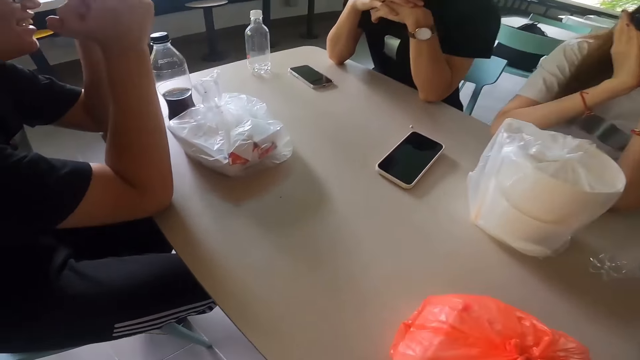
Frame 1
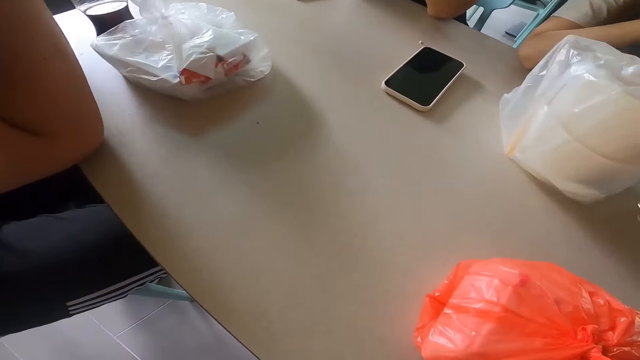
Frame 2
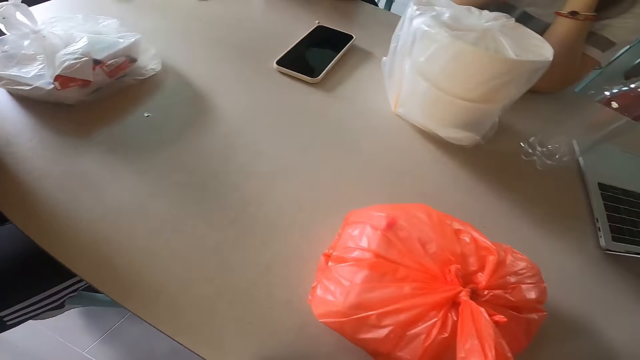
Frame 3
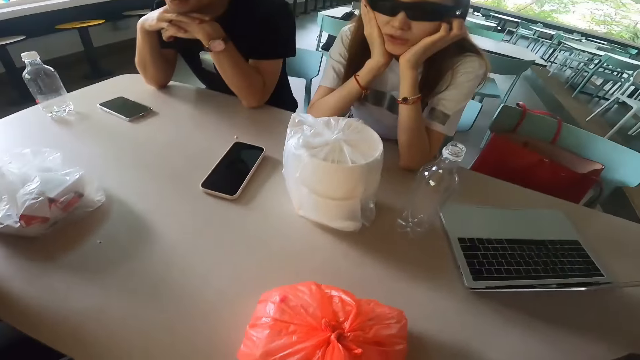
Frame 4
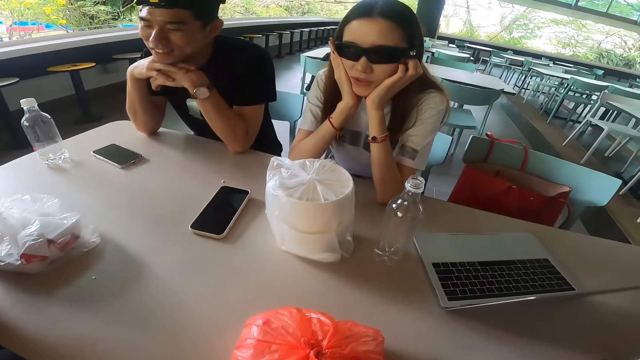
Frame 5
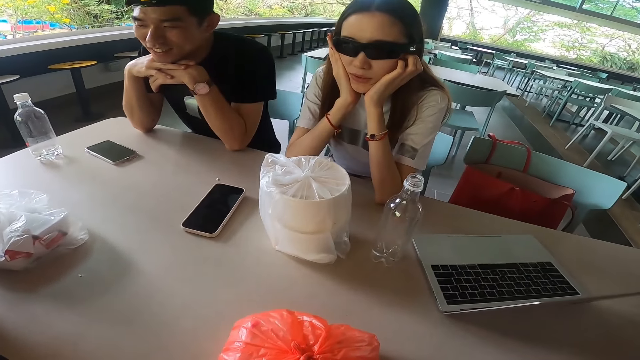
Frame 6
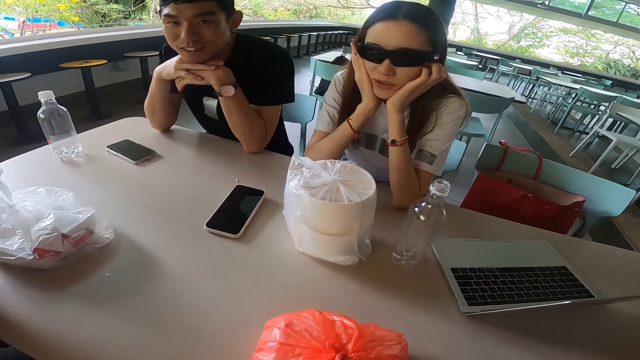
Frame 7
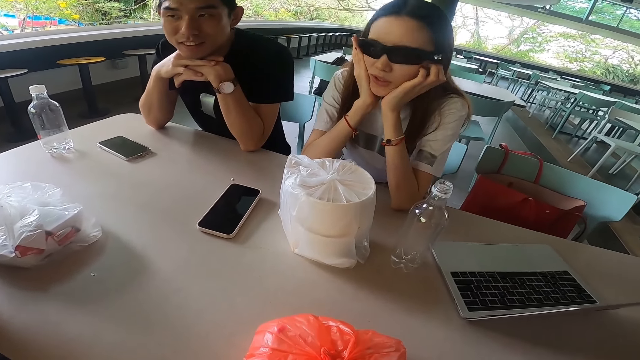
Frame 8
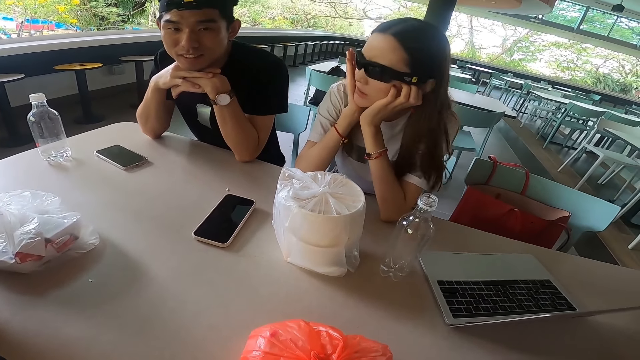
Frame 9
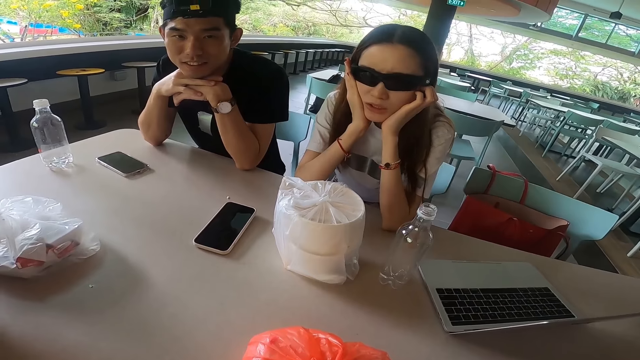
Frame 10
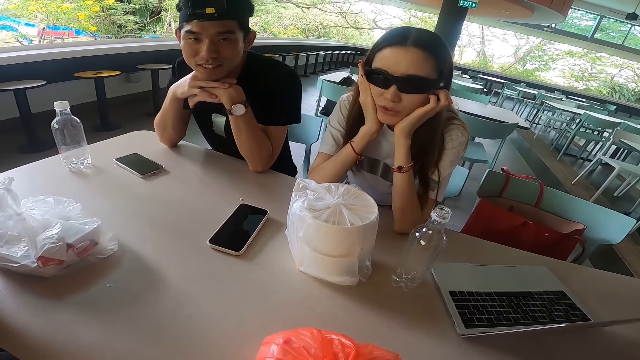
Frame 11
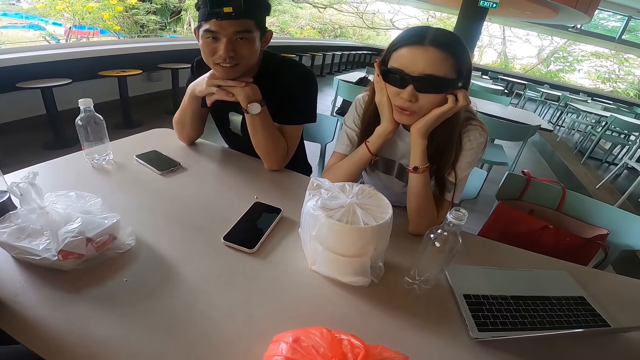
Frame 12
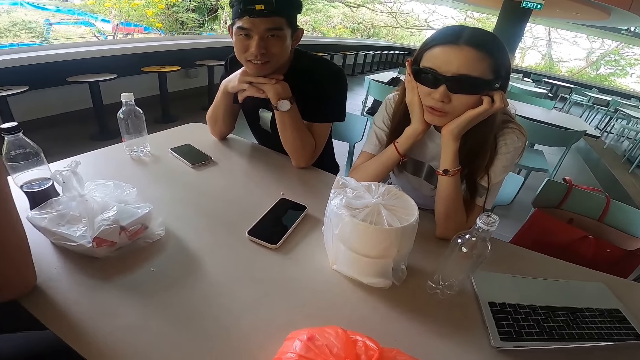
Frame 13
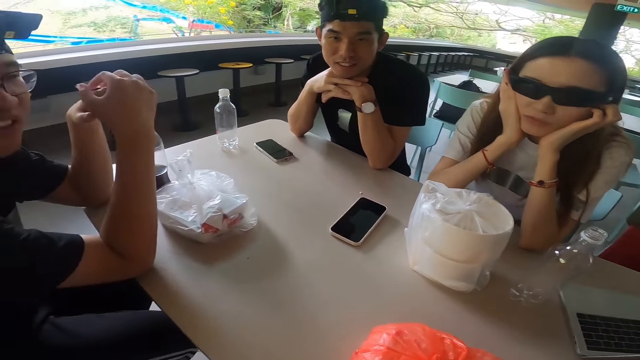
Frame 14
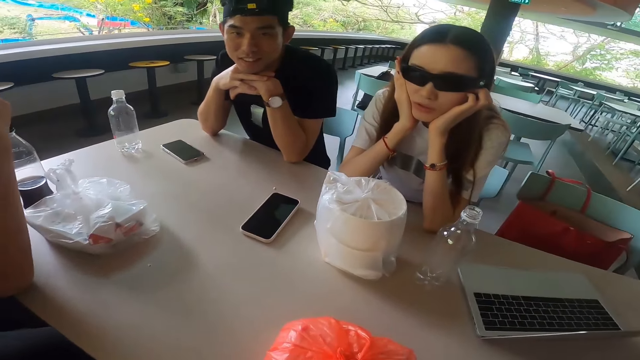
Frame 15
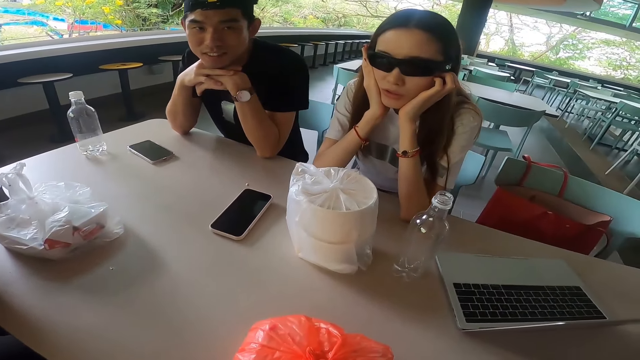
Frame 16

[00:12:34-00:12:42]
A woman talks to the camera wearer with her hands on her cheeks. The camera wearer stares at the woman.

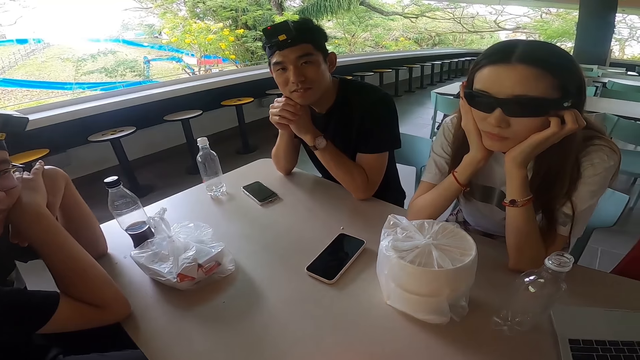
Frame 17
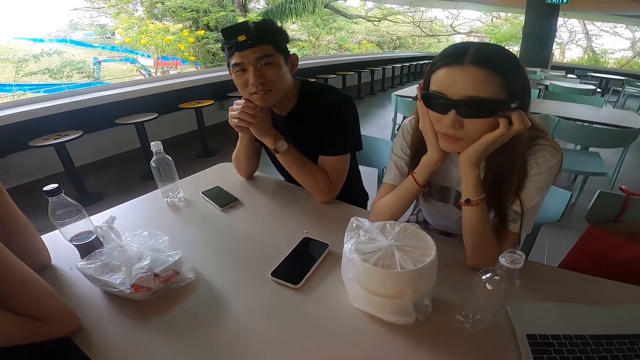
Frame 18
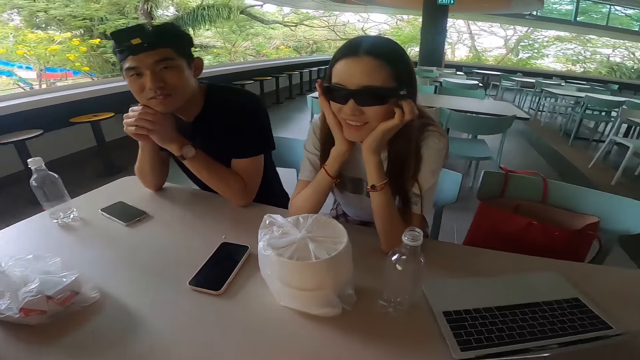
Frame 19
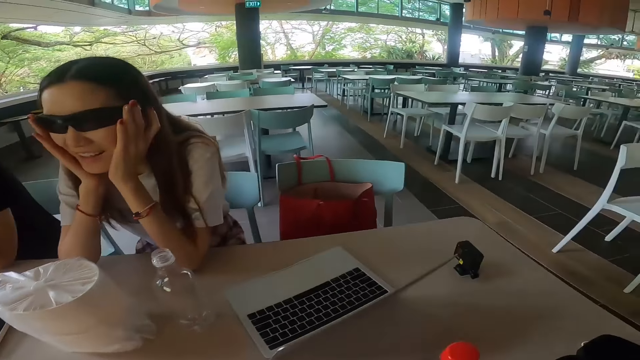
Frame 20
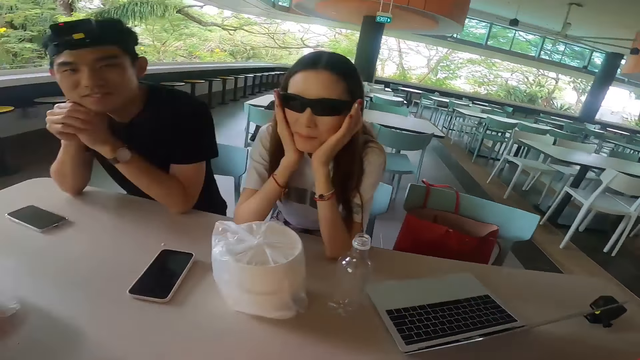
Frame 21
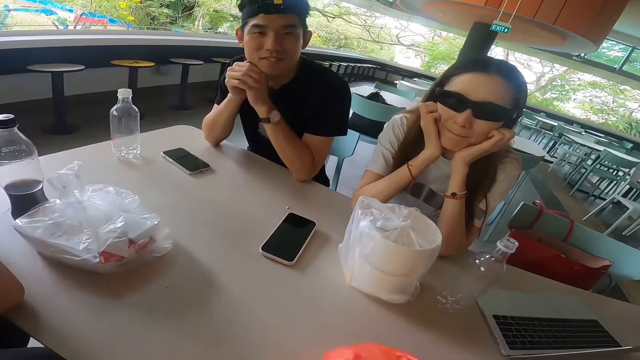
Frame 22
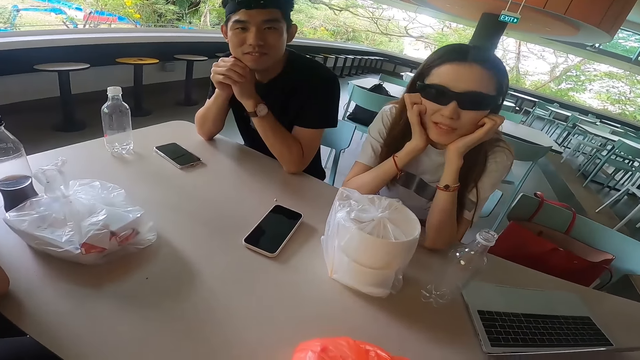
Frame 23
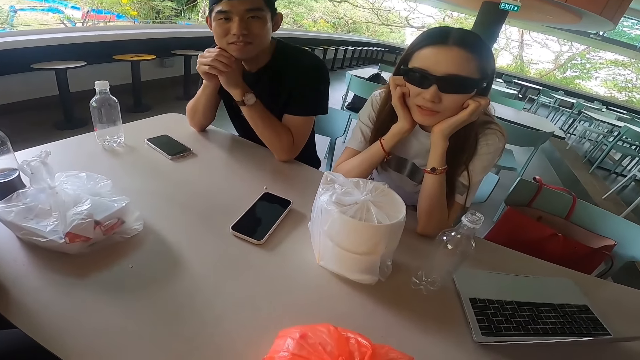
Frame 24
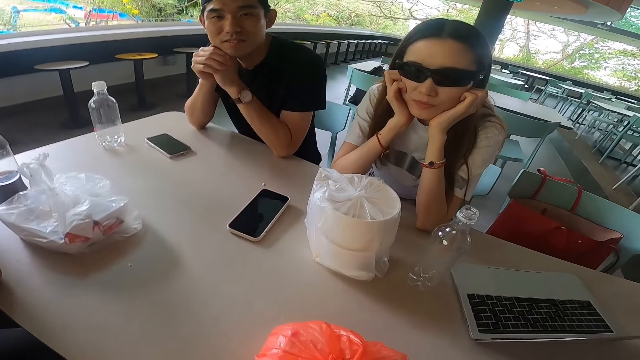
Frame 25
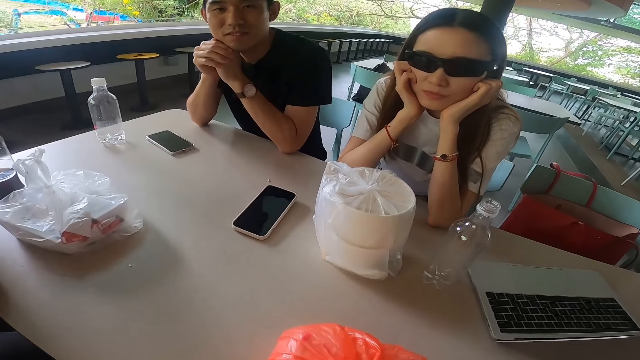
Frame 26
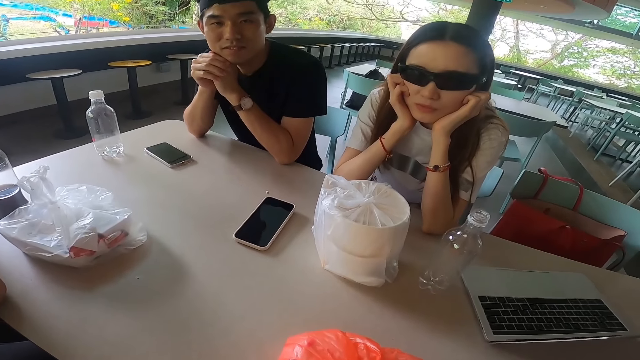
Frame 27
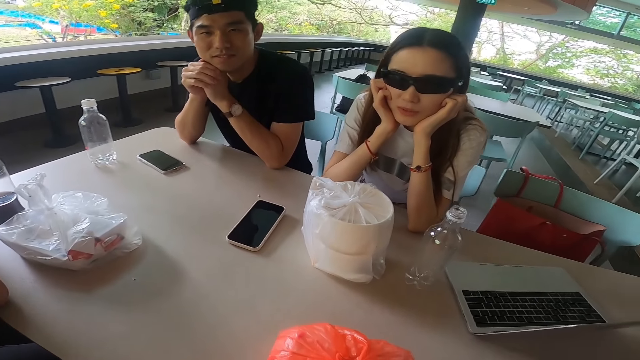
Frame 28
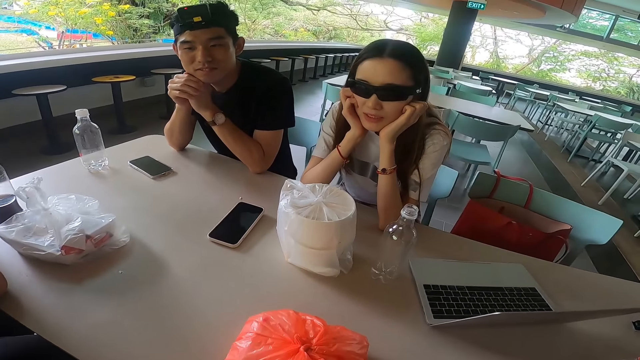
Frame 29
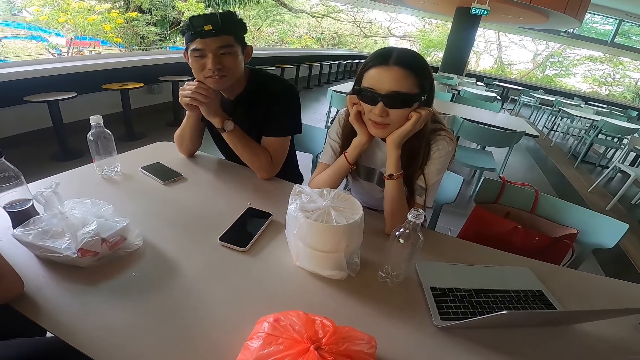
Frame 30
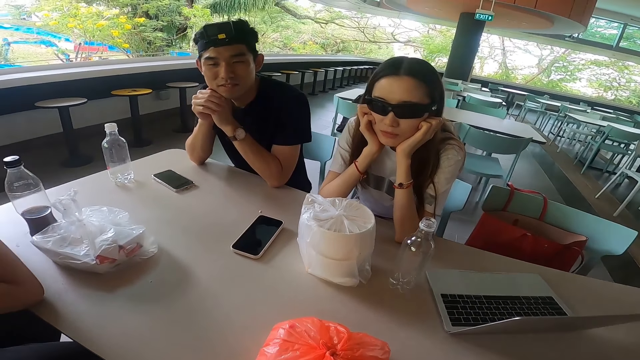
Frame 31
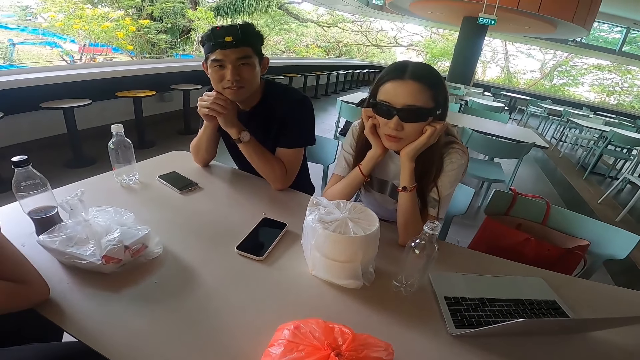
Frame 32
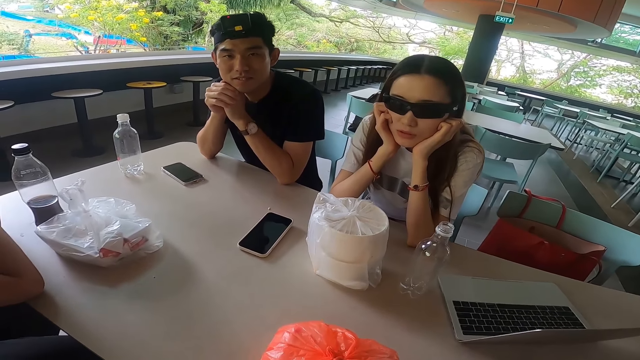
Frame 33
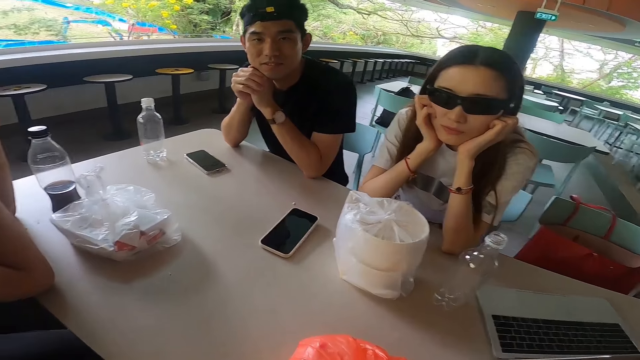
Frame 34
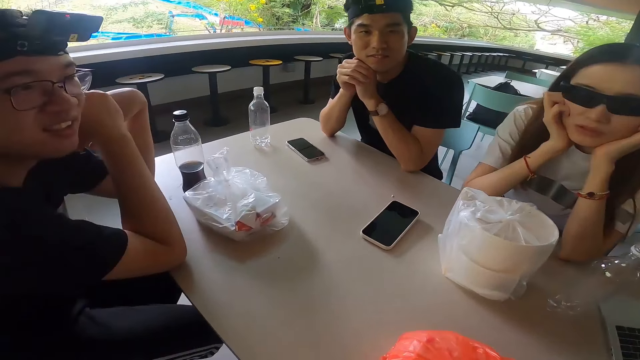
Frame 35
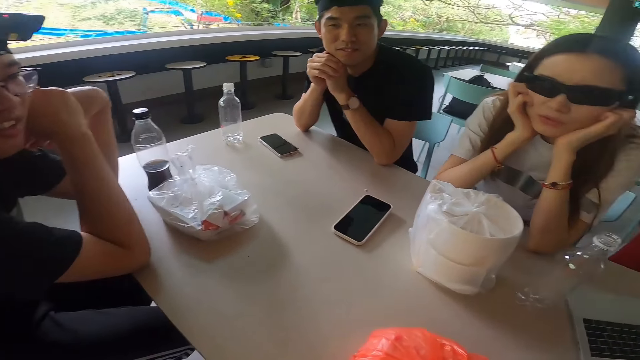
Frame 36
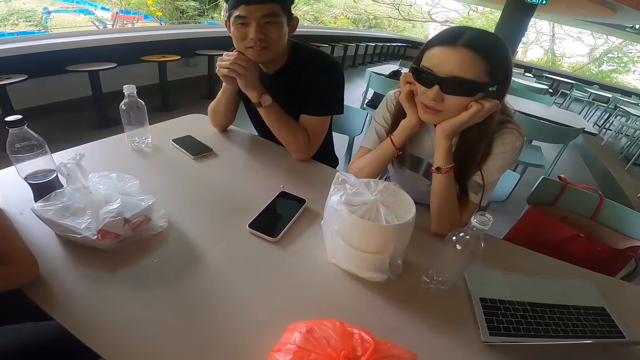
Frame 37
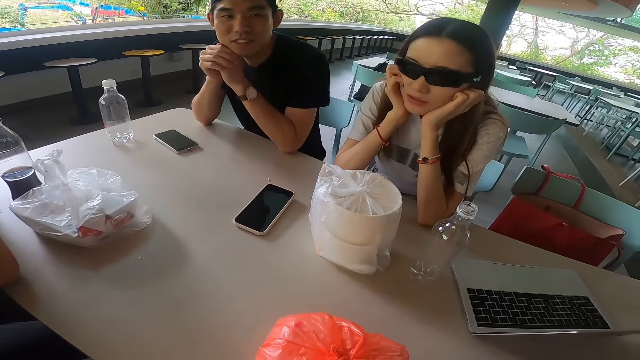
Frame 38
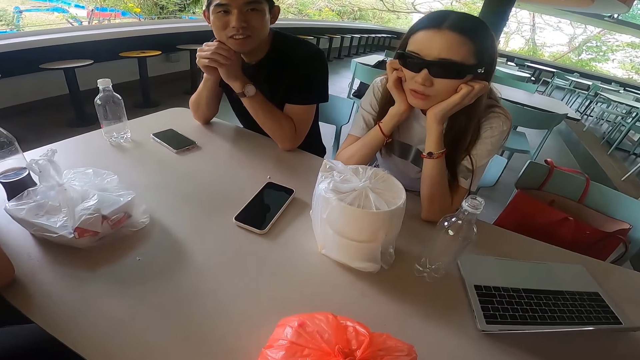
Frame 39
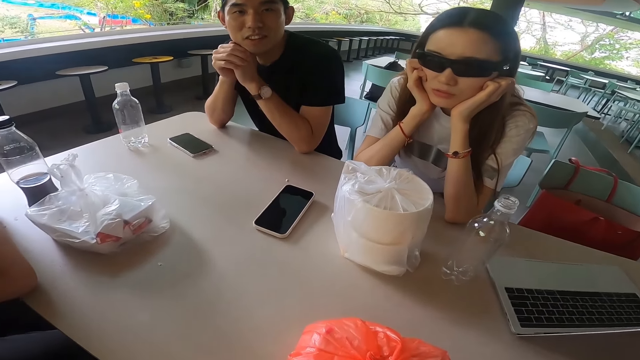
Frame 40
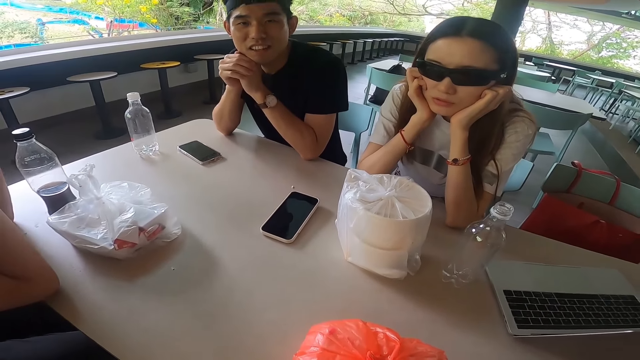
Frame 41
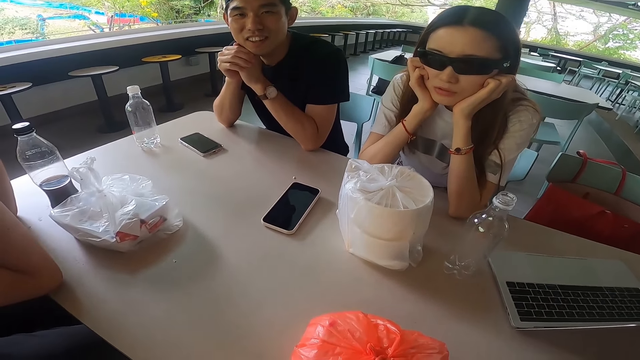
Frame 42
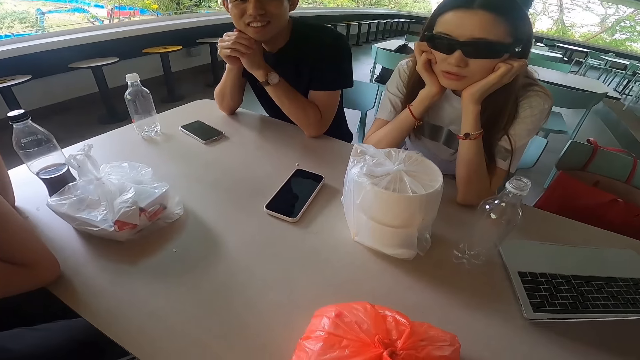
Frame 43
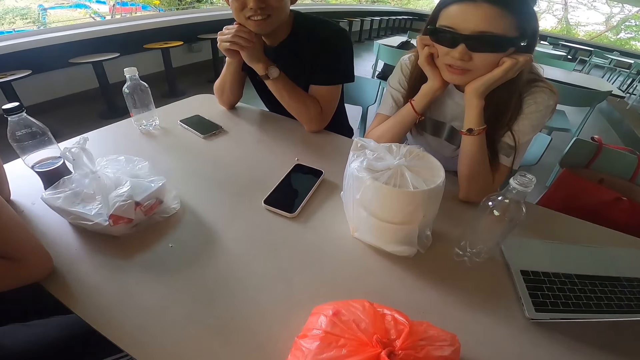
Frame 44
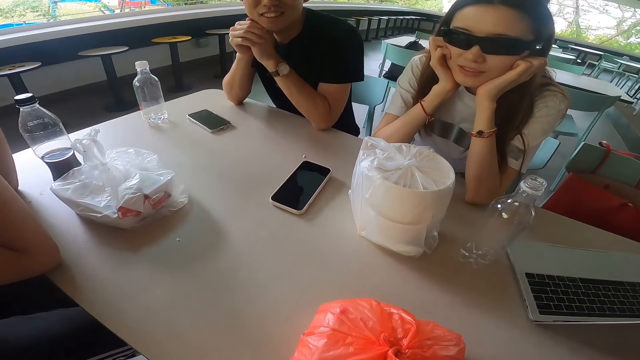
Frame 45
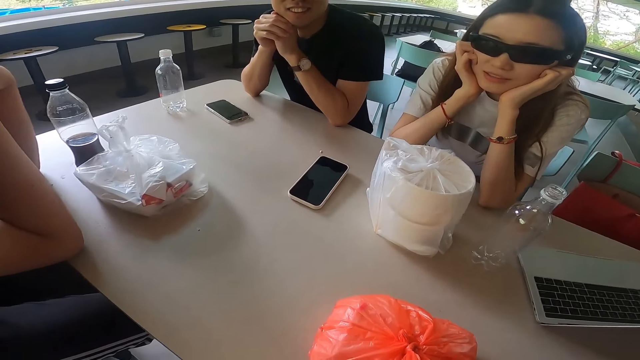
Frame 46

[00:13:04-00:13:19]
The camera wearer stares at the table. They stare at a man. They stare at a lady.
